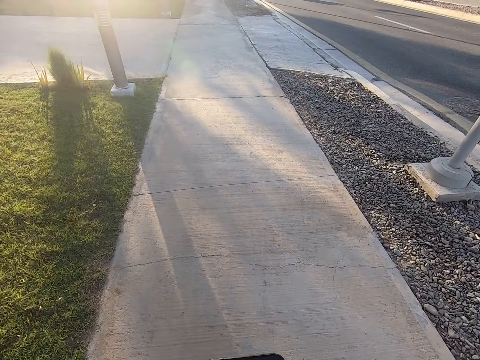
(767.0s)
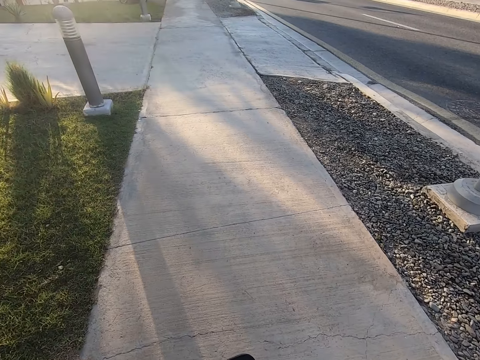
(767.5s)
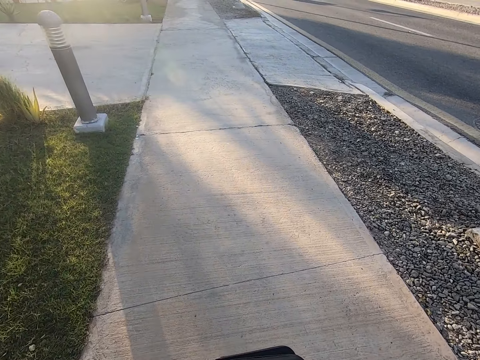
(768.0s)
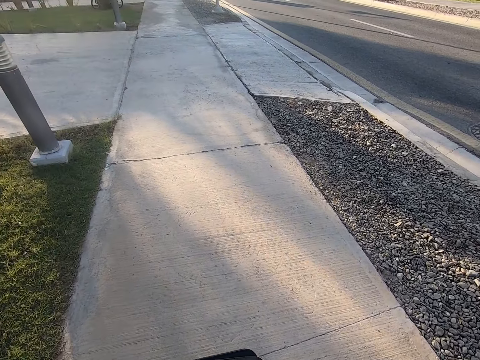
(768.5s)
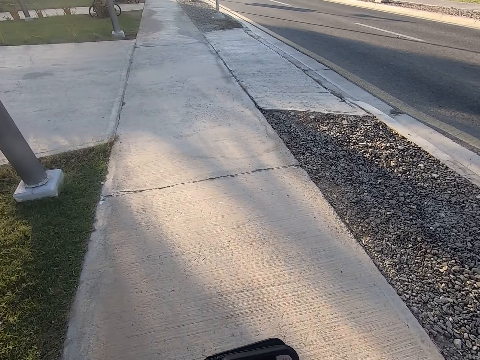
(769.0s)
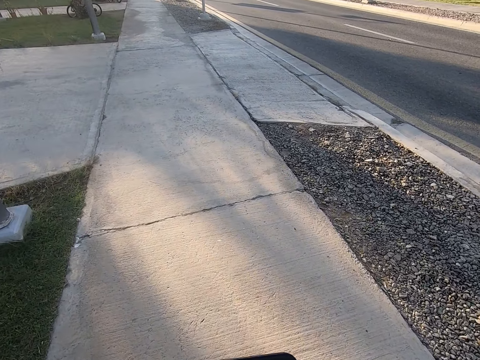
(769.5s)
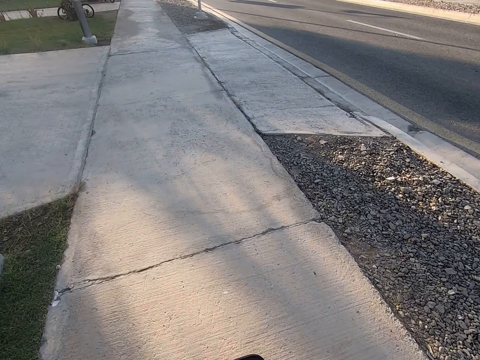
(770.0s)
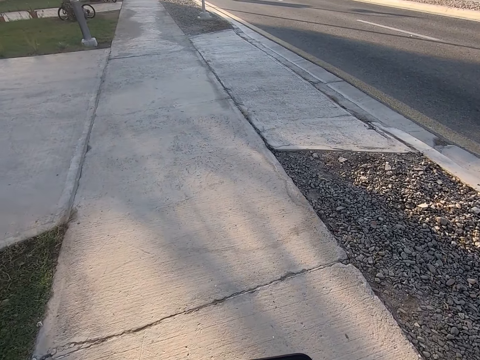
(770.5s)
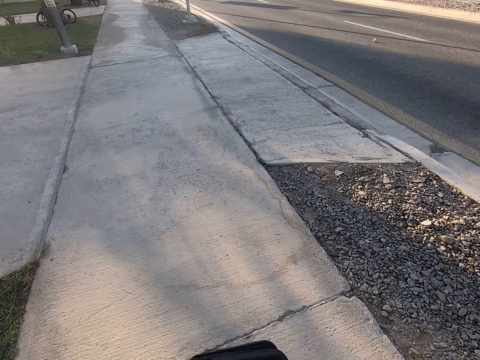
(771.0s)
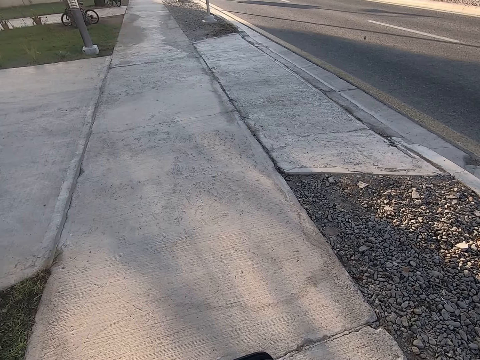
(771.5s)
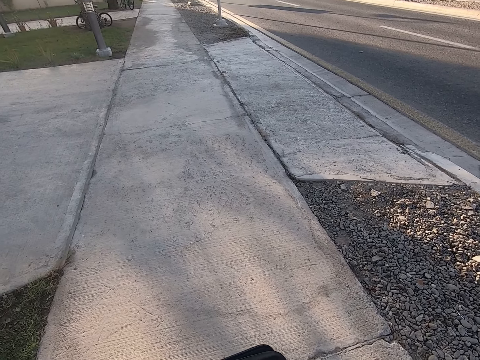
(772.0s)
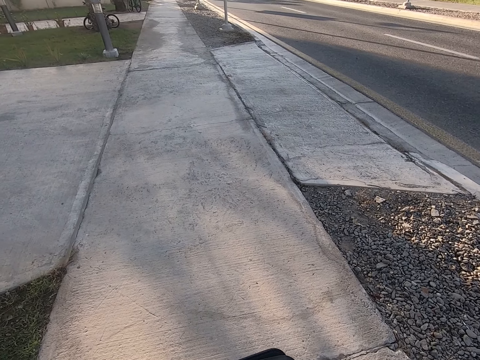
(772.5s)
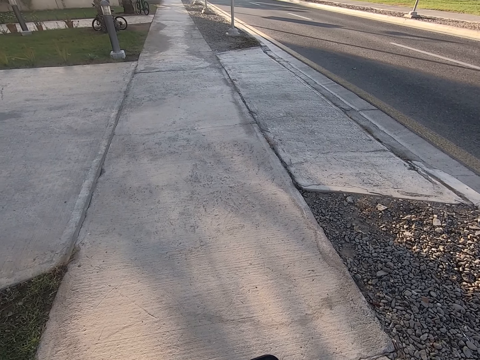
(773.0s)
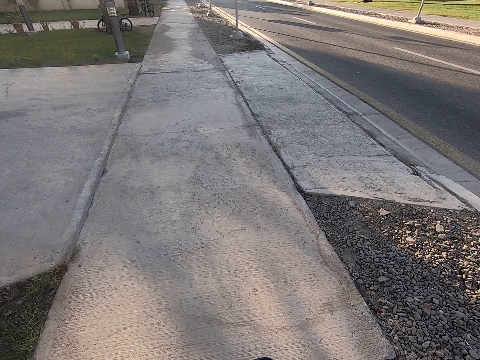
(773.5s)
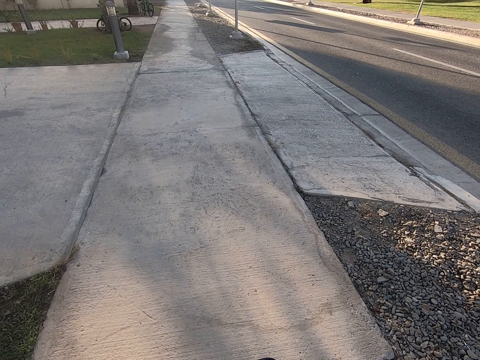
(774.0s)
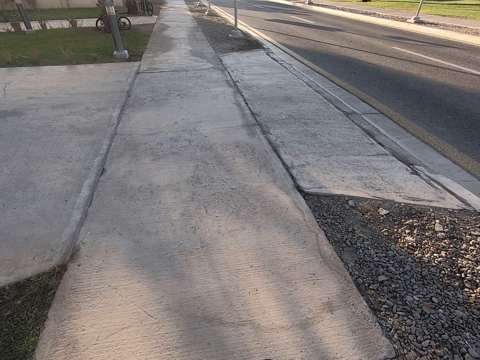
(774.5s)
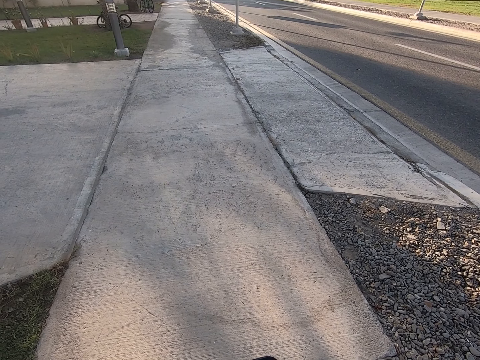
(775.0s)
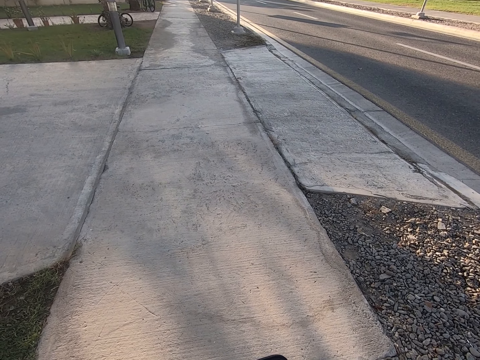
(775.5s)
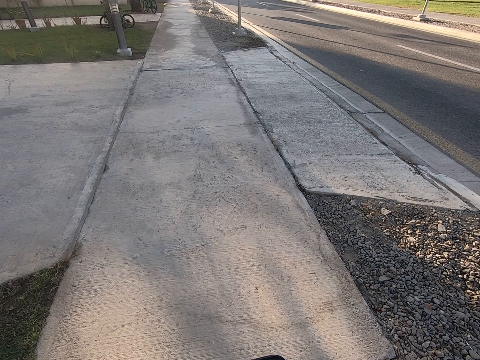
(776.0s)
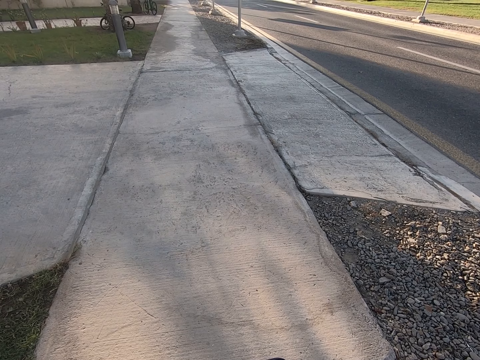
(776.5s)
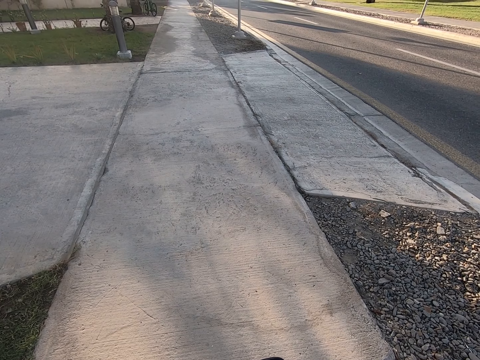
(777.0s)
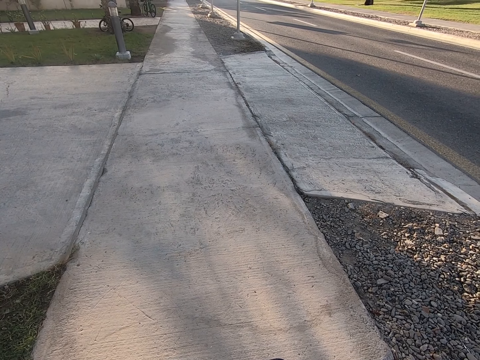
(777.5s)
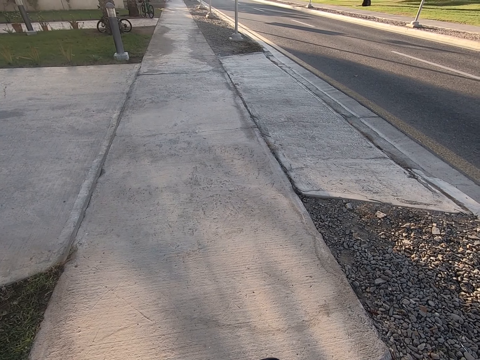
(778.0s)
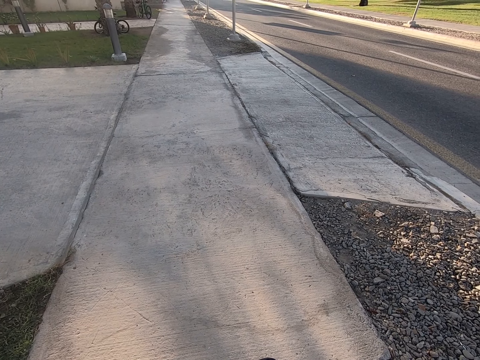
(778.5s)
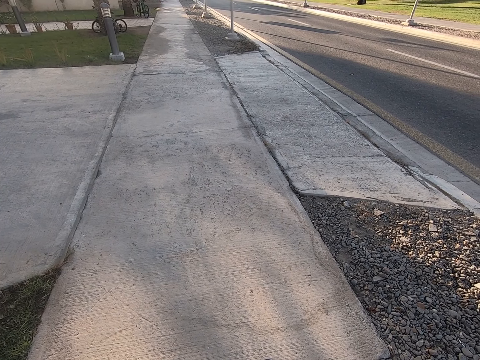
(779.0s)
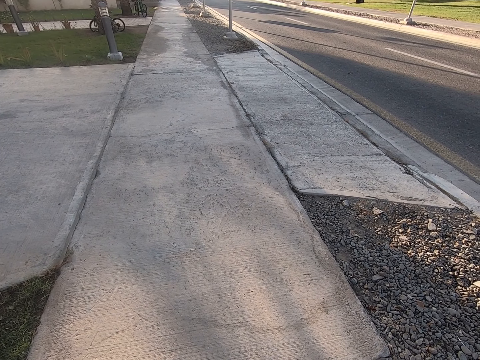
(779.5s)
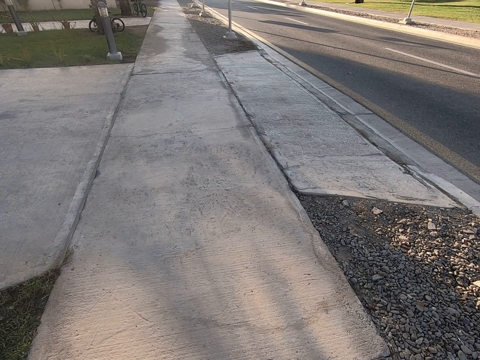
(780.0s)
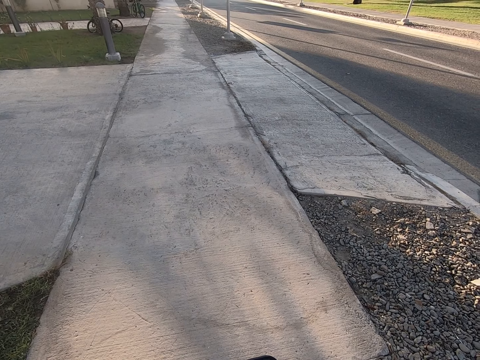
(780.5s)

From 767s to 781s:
The camera wearer stands on the pavement. They scroll the mobile phone with both hands.

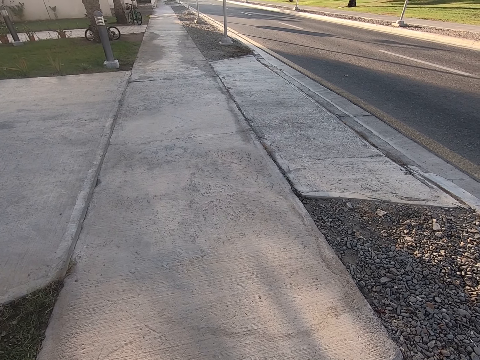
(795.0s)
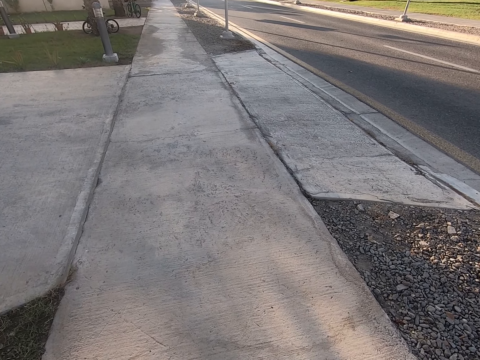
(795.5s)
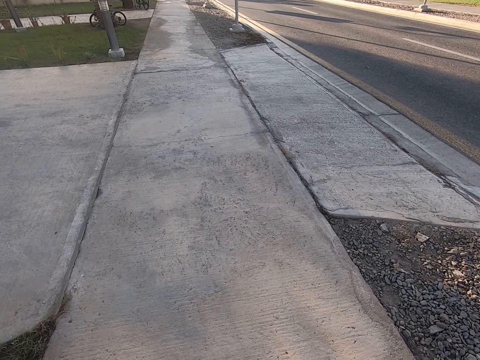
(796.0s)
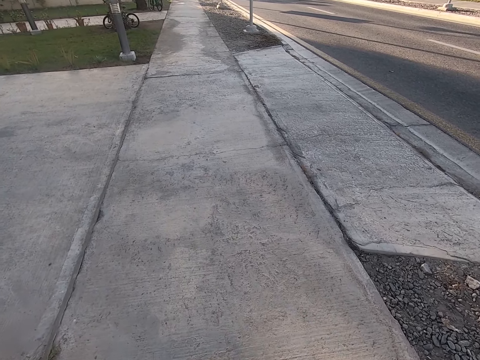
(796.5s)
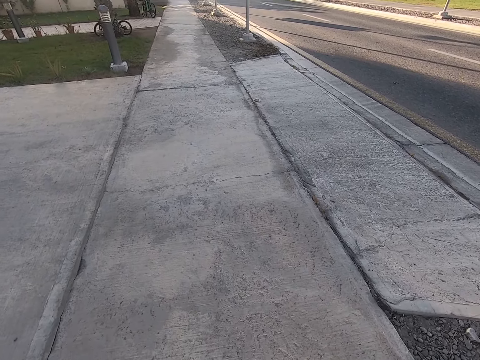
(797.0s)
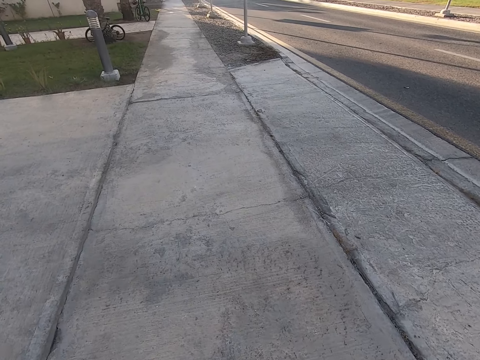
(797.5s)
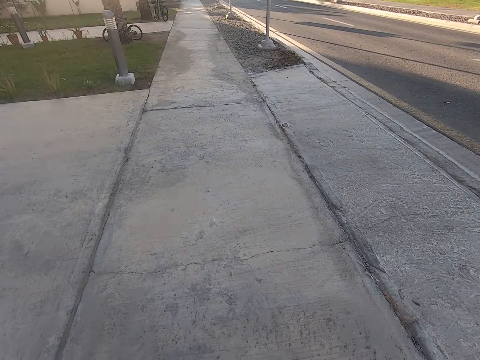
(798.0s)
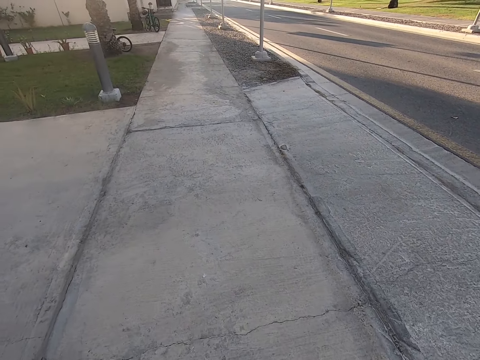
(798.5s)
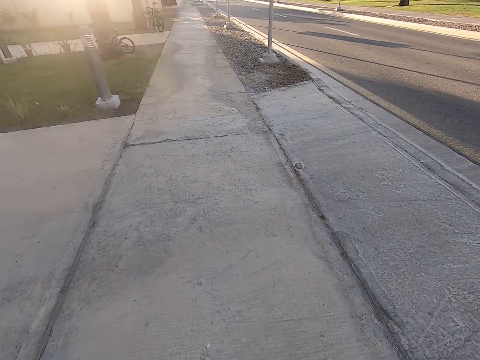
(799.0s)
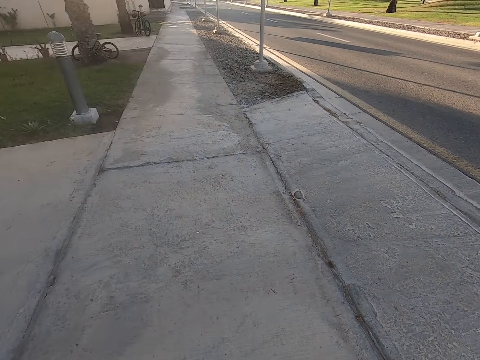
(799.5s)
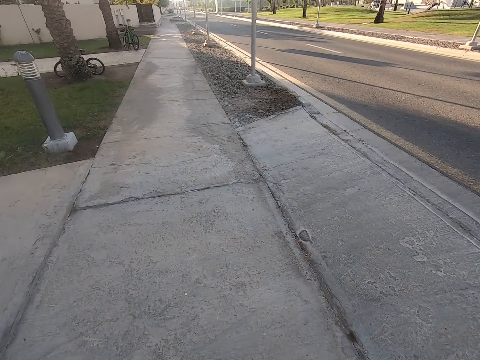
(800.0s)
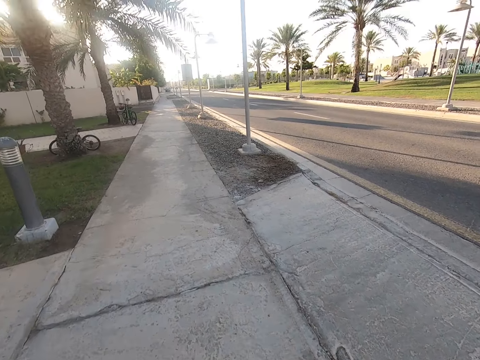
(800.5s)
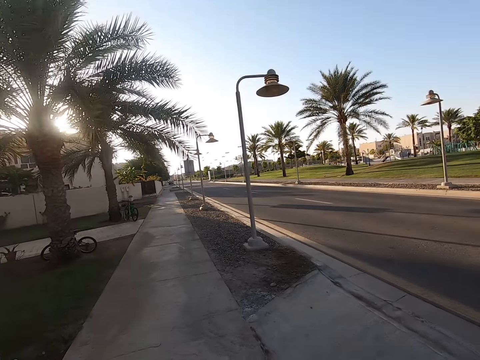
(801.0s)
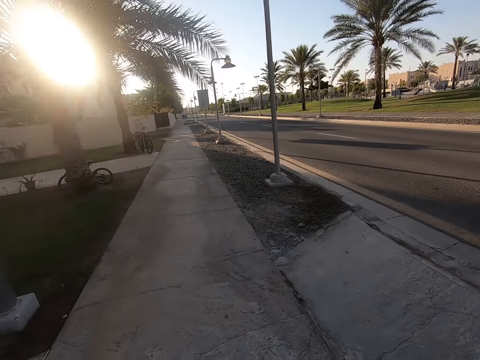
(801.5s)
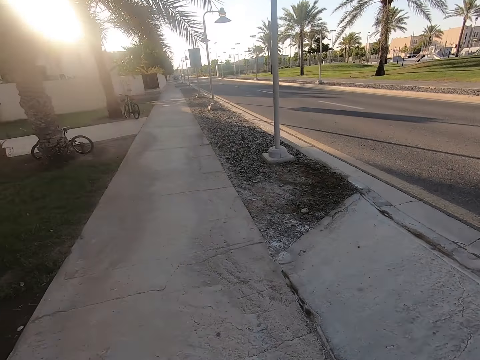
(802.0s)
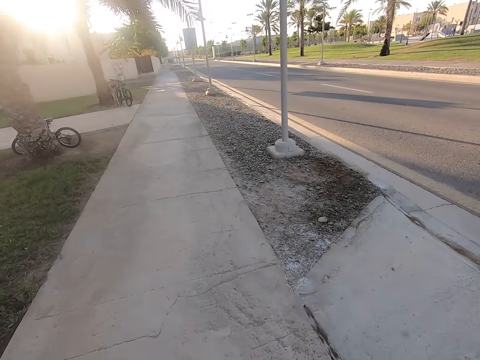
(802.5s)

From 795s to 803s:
The camera wearer walks along the sidewalk.

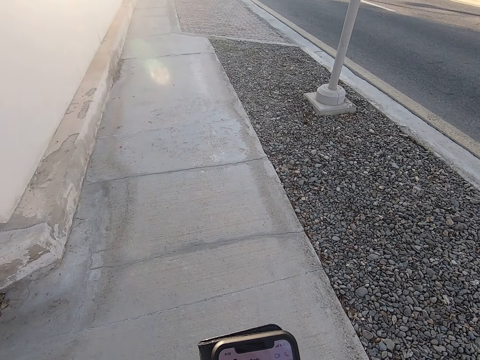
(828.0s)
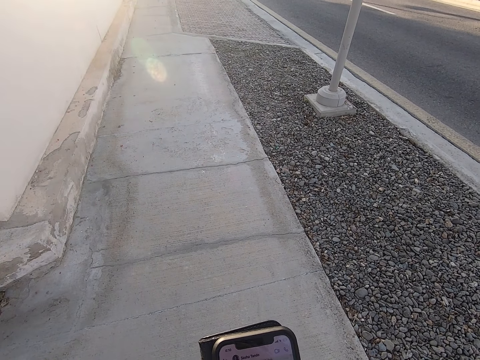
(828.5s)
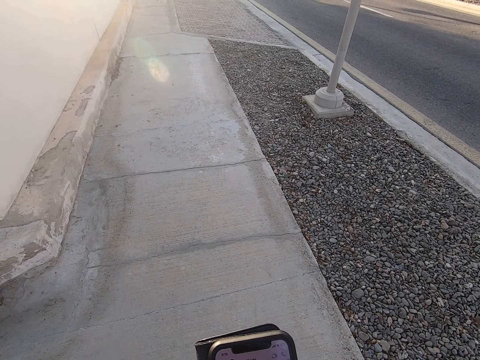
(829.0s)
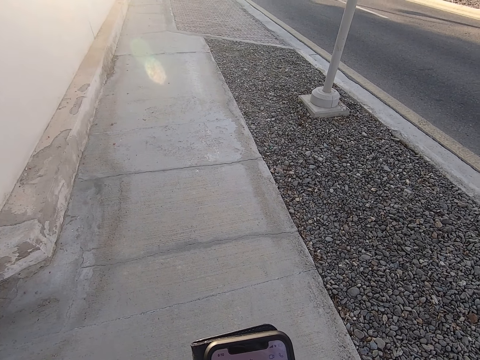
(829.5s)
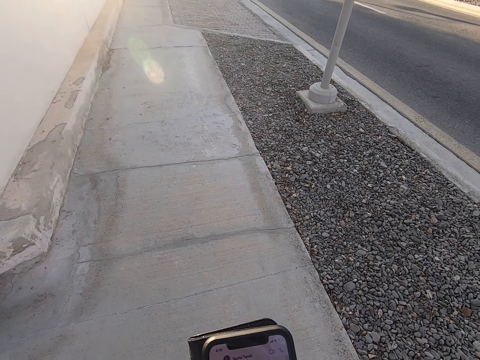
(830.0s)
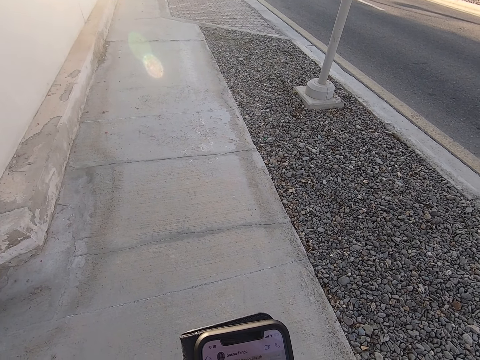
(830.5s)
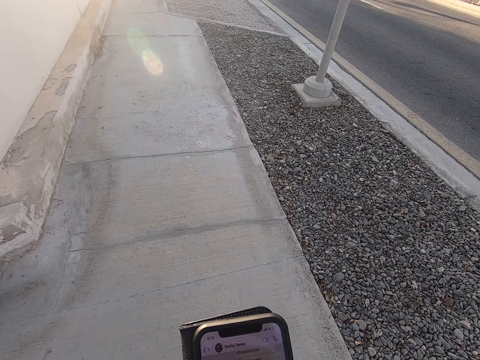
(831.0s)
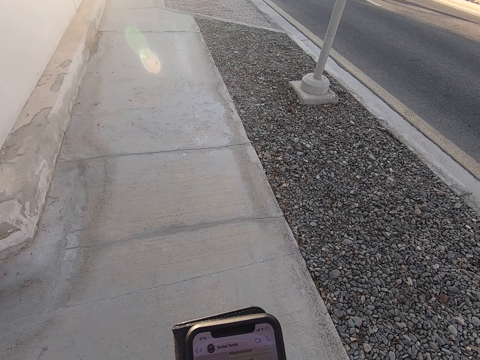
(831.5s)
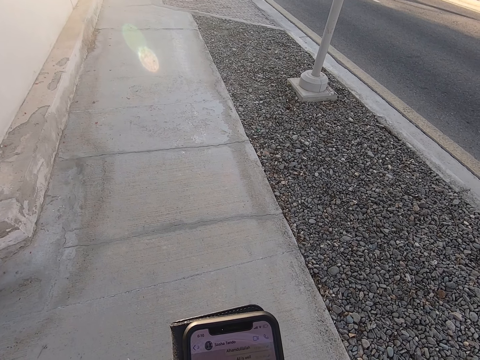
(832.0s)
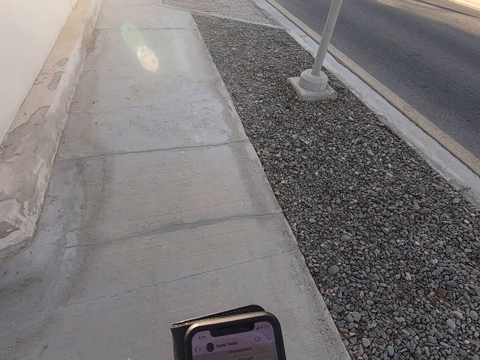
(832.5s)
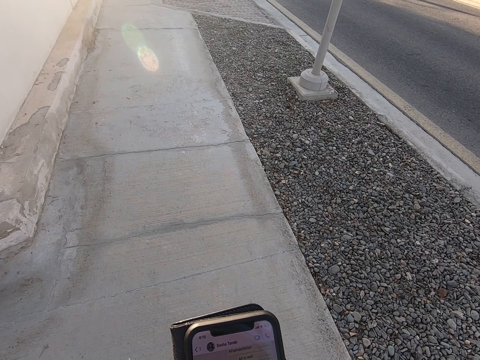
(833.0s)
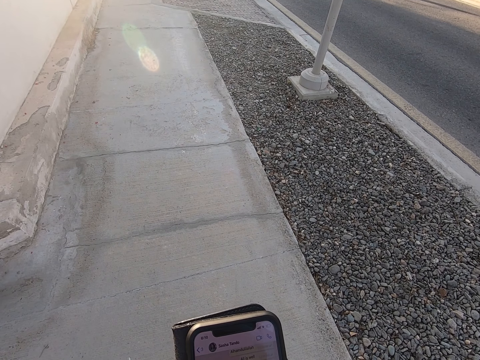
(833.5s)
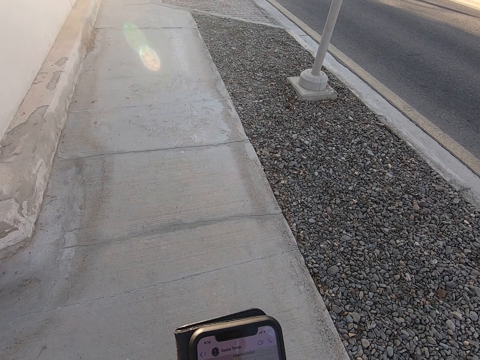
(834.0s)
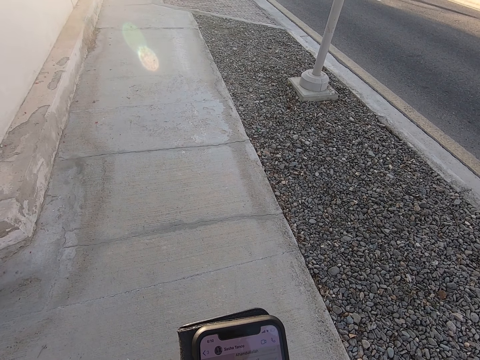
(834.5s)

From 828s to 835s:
The camera wearer stands on the pavement.
